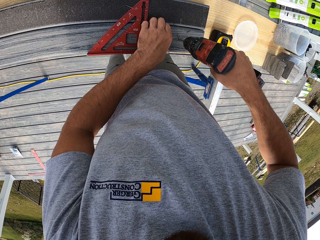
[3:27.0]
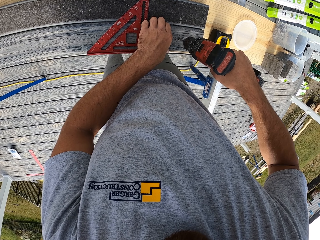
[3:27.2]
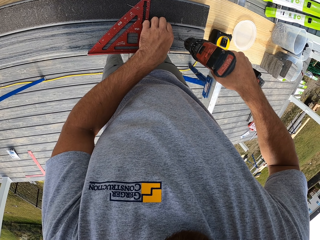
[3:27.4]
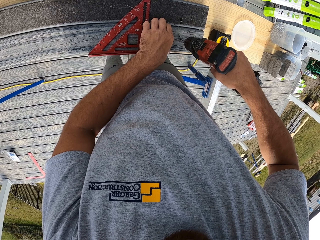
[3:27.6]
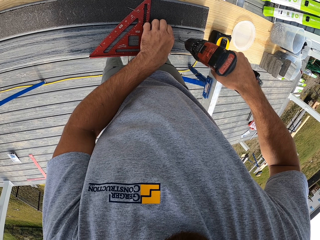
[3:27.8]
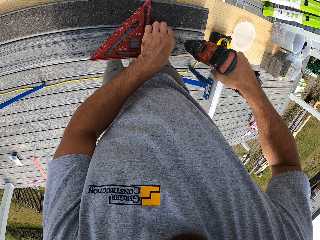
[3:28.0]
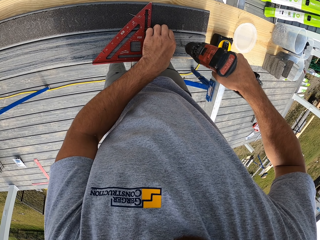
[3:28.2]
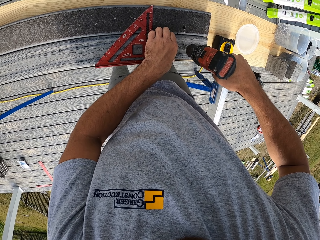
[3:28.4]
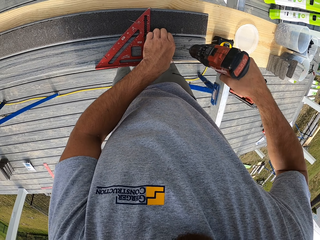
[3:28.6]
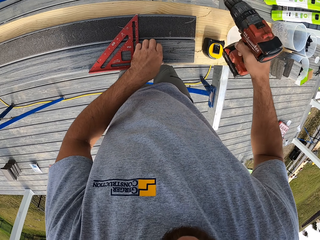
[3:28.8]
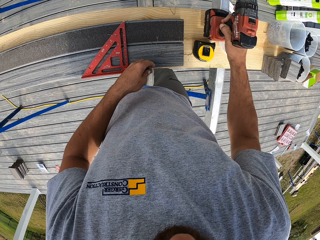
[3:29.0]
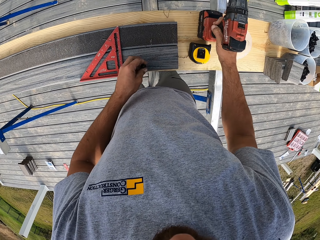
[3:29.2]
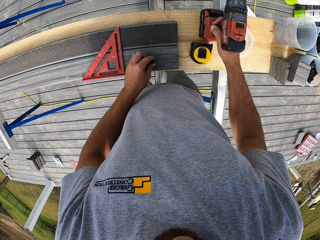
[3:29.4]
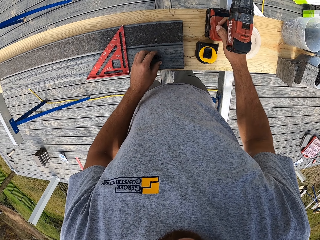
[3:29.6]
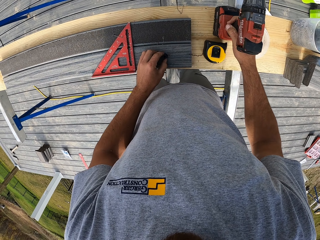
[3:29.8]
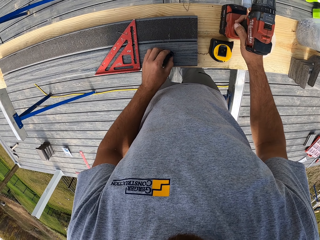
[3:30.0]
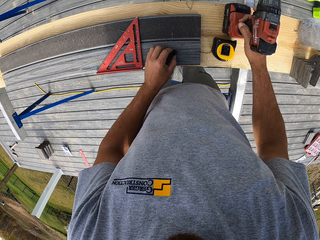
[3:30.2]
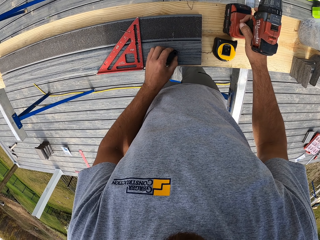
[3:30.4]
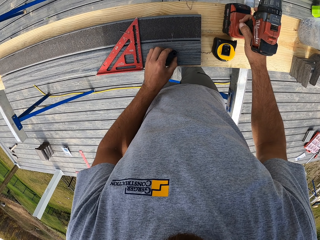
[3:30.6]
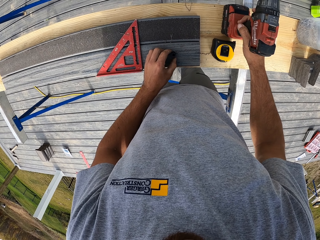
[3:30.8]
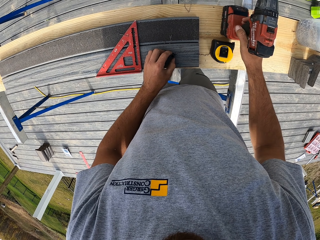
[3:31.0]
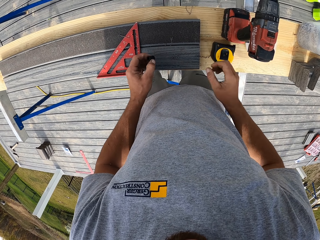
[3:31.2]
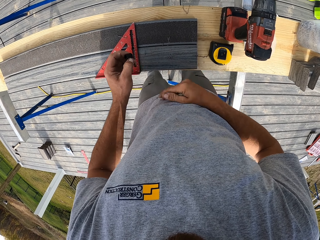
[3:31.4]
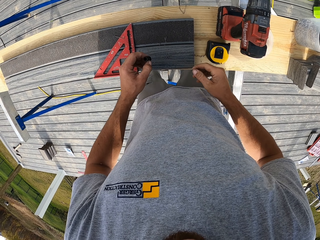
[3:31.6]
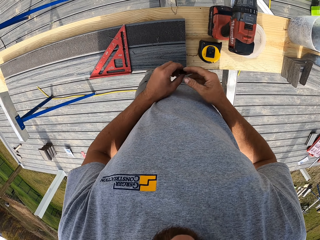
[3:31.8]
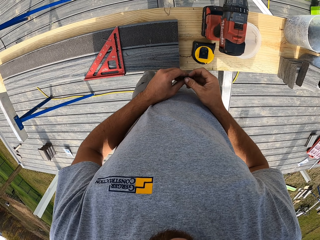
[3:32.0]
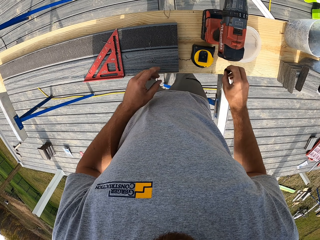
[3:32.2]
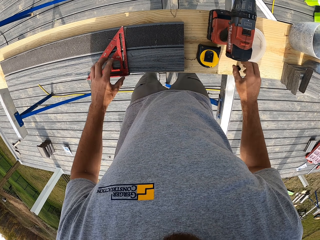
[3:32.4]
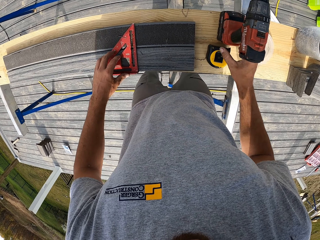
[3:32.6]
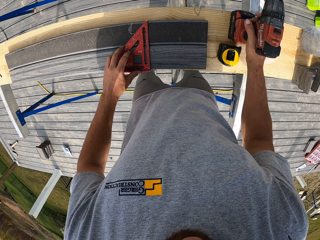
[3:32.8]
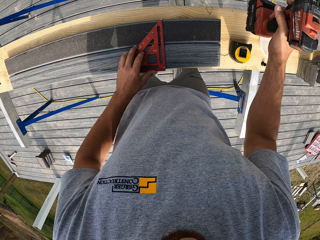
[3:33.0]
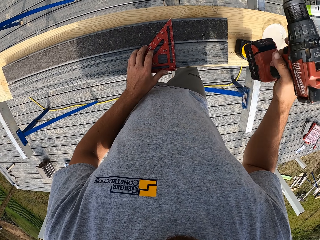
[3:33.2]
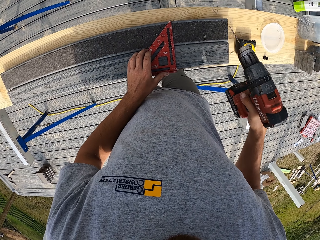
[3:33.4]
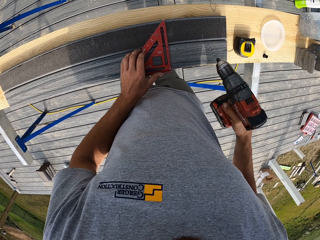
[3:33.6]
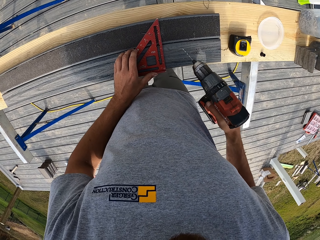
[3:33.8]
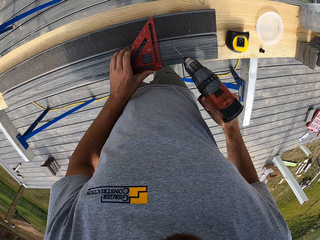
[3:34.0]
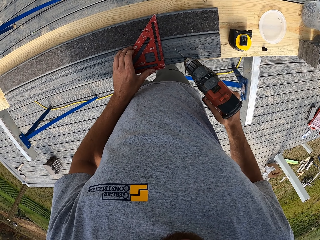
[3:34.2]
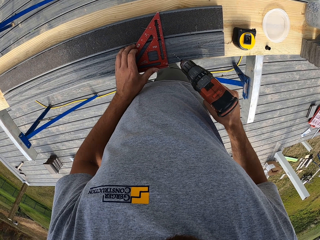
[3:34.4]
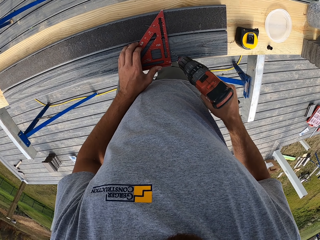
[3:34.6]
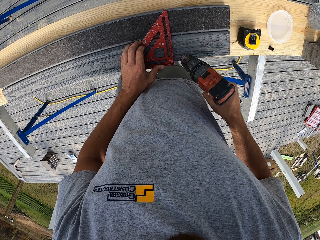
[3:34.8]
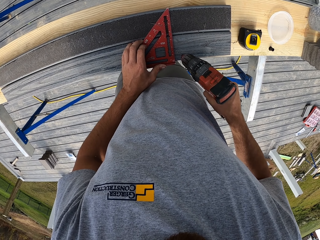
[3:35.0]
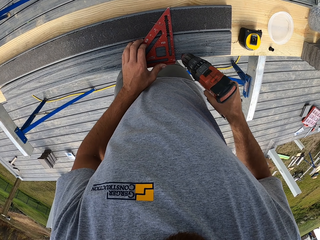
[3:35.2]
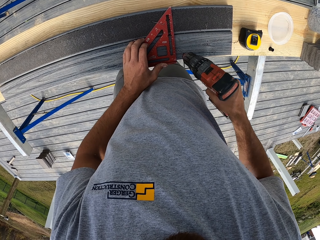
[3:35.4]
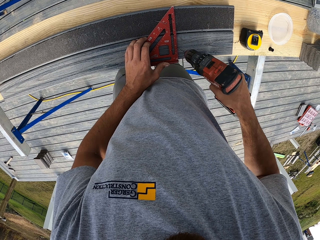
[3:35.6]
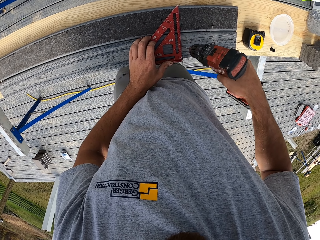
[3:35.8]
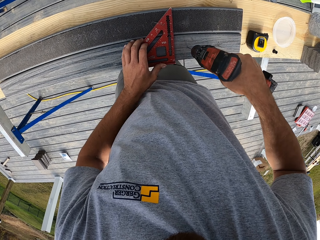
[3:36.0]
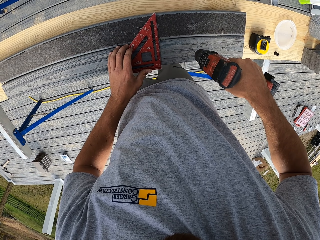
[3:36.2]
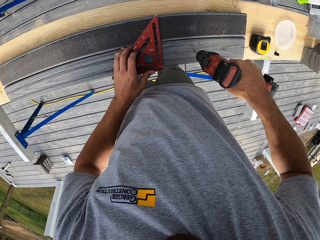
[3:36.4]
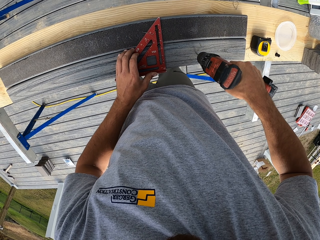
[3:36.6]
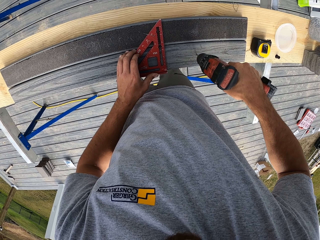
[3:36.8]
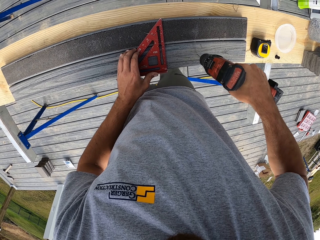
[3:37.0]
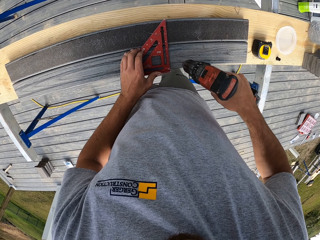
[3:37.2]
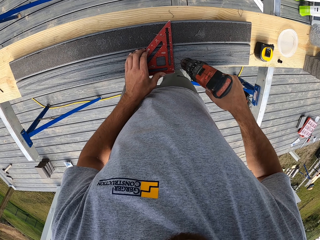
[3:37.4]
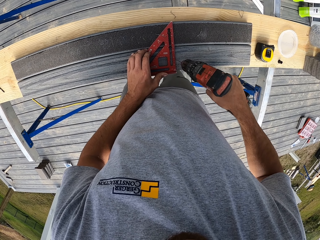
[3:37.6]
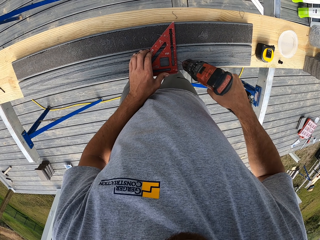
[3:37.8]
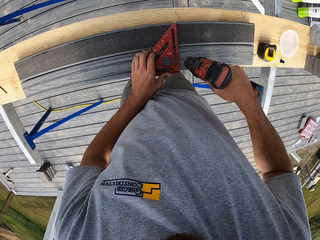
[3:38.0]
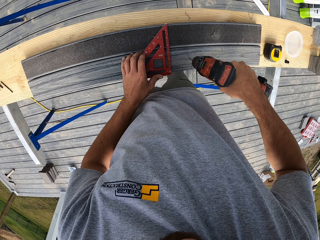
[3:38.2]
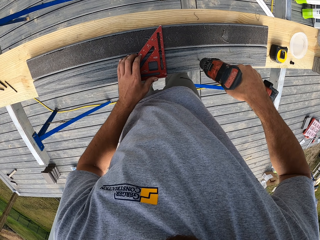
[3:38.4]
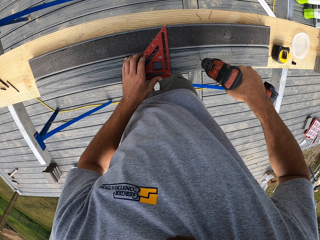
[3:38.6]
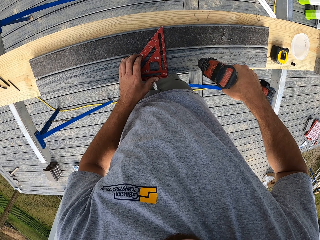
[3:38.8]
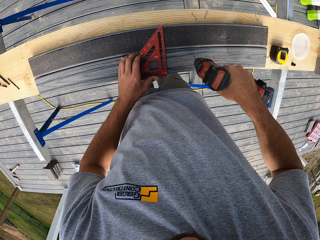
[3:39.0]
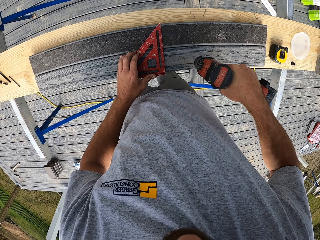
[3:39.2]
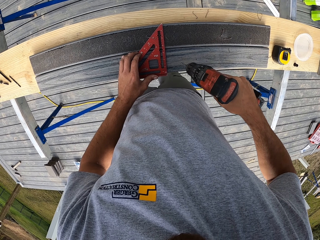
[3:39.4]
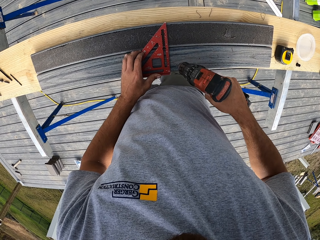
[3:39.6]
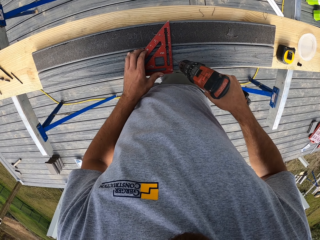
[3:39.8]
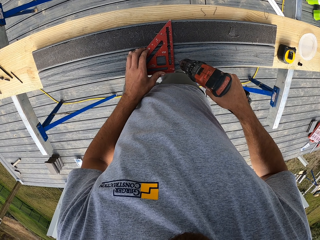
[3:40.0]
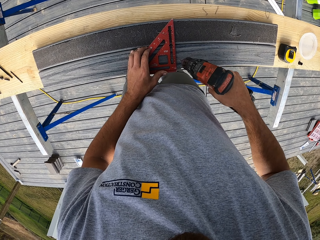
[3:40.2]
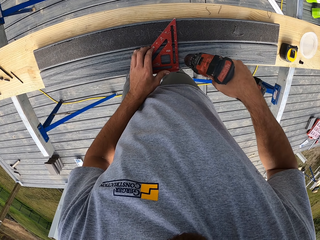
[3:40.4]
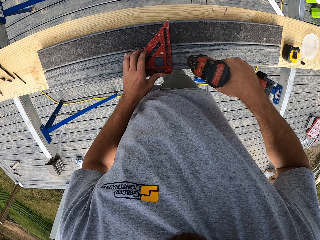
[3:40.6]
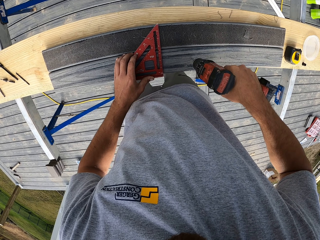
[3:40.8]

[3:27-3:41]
The camera wearer puts the drill on the bench. They pick the drill from the bench. They drill holes on the wood.

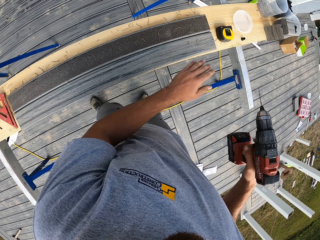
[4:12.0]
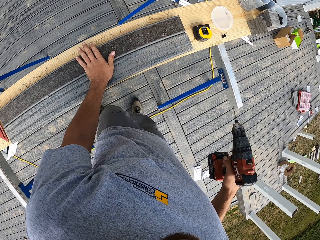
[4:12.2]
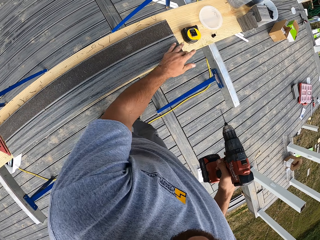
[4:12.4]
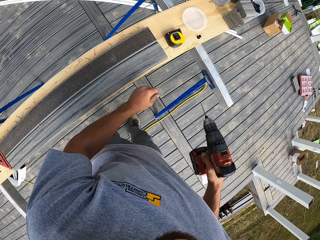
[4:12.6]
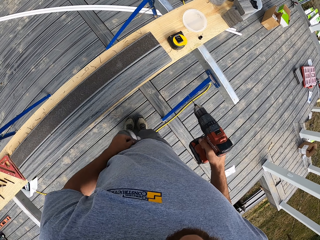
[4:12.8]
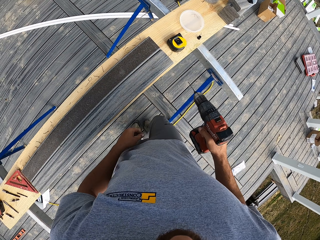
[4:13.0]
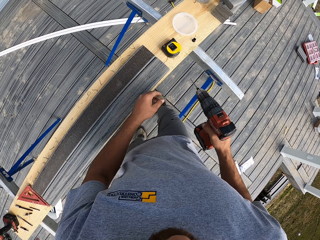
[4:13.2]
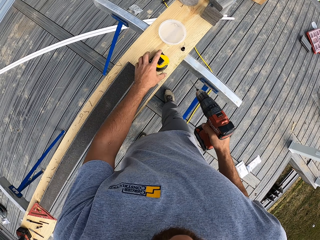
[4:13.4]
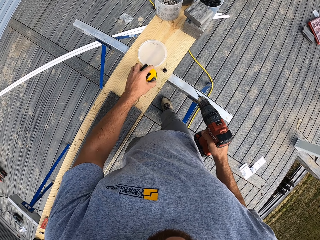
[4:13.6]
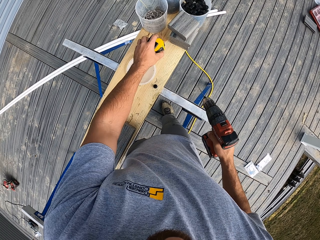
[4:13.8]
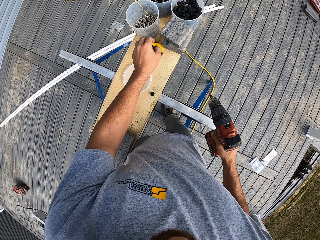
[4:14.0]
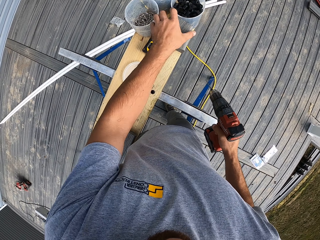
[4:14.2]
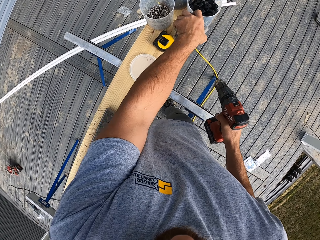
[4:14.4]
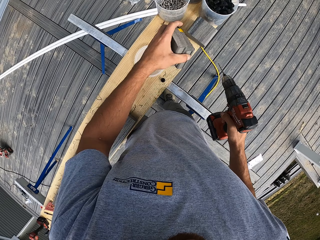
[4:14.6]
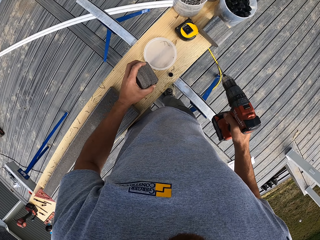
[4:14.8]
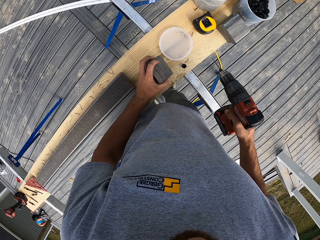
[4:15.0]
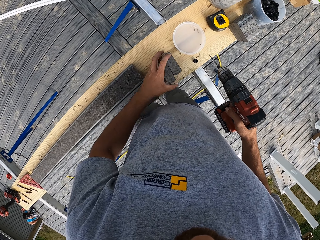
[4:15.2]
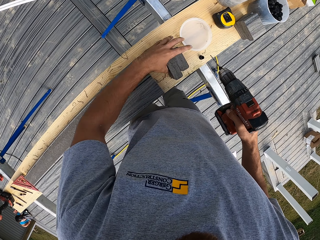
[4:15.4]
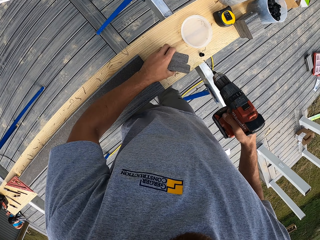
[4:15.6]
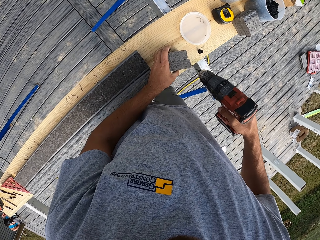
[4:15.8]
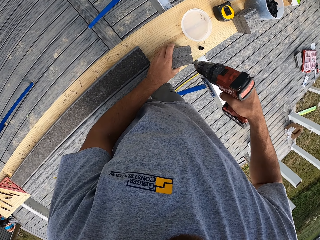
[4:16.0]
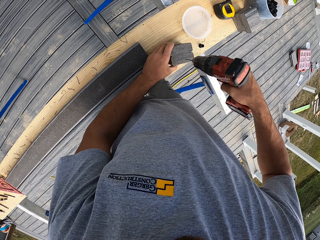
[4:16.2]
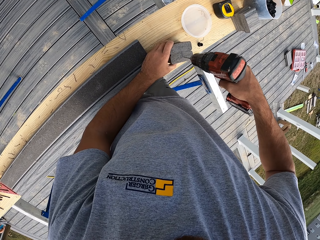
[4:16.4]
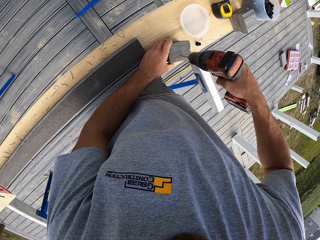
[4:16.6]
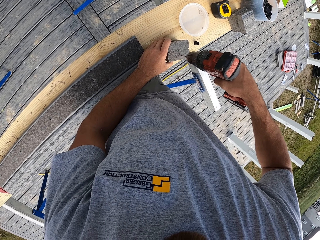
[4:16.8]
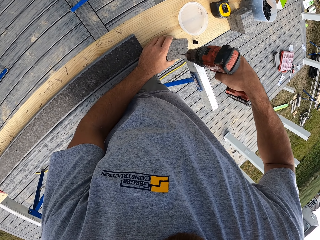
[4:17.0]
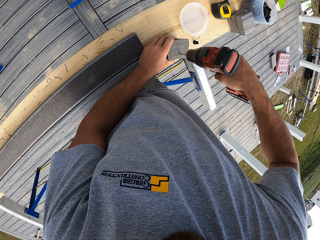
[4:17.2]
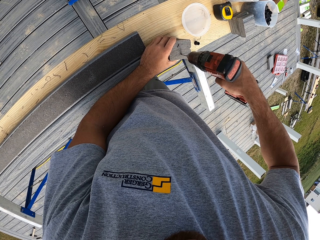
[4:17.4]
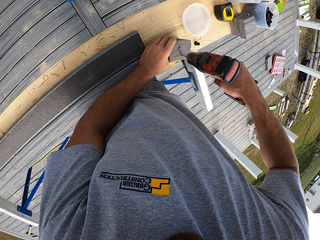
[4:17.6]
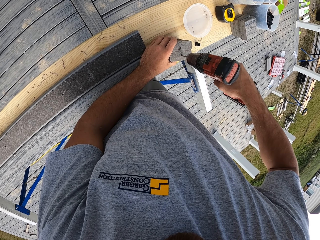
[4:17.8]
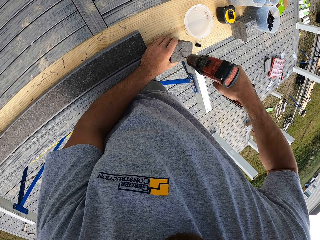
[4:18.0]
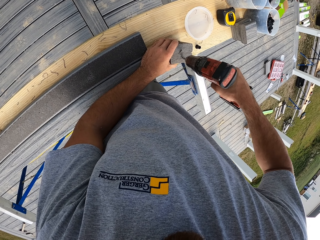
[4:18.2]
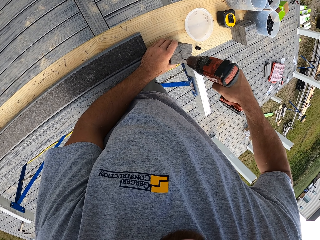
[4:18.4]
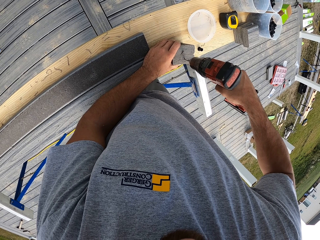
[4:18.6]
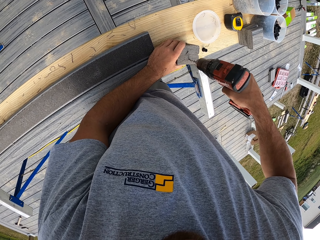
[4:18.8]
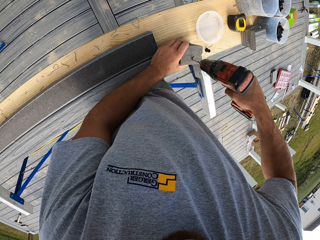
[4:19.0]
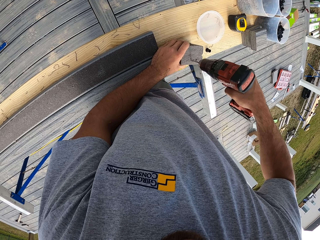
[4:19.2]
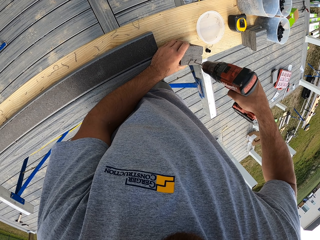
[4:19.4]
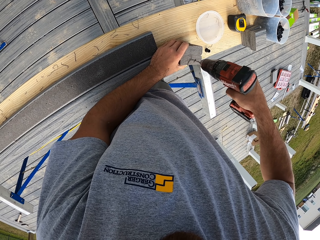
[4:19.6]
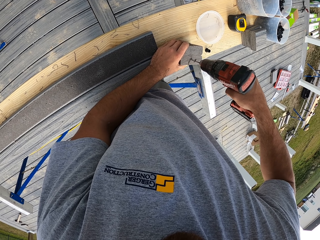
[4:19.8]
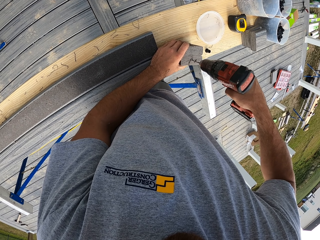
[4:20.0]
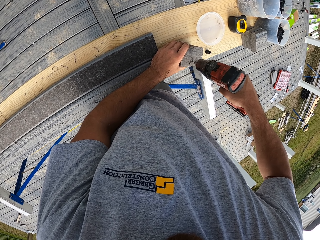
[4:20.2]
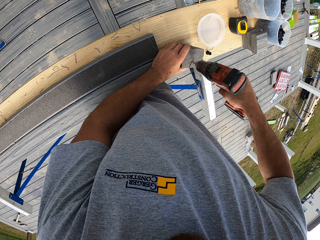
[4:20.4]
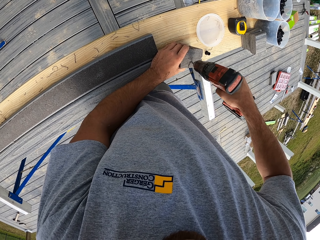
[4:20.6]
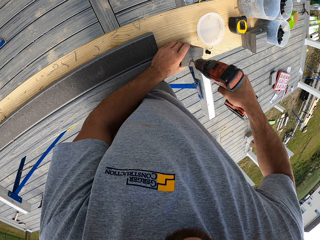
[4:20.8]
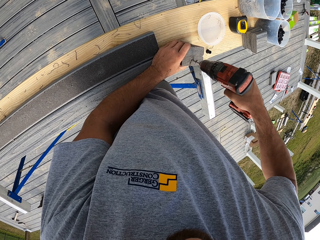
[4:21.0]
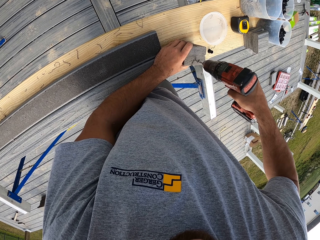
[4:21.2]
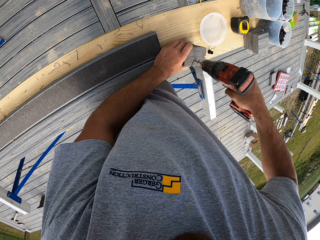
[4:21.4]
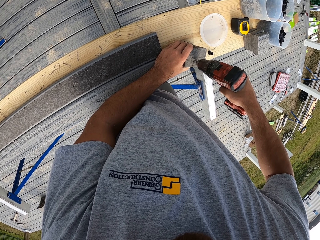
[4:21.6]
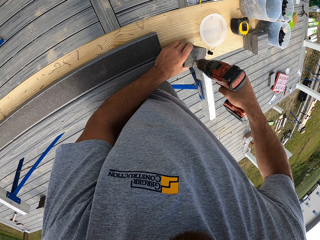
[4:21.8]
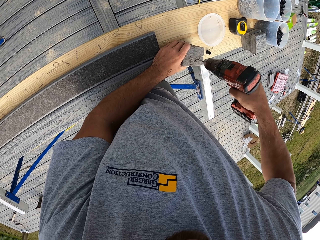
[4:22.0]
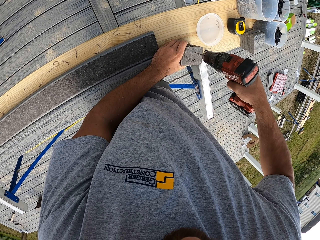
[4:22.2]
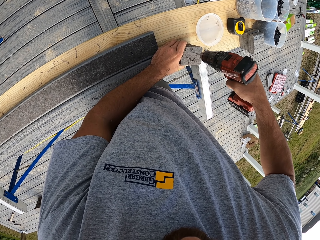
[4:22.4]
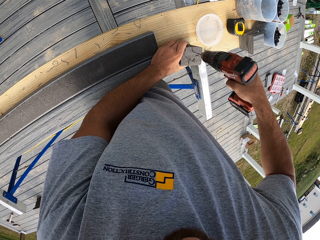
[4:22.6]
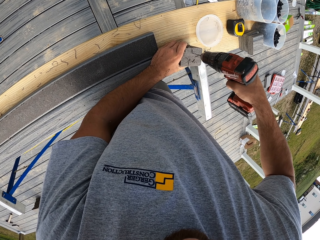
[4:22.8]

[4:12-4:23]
The camera wearer picks a tape measure from the bench. They put the tape measure on the bench. They pick the pieces of wood from the bench. They put the pieces of wood on the bench. They drill holes in the piece of wood.
